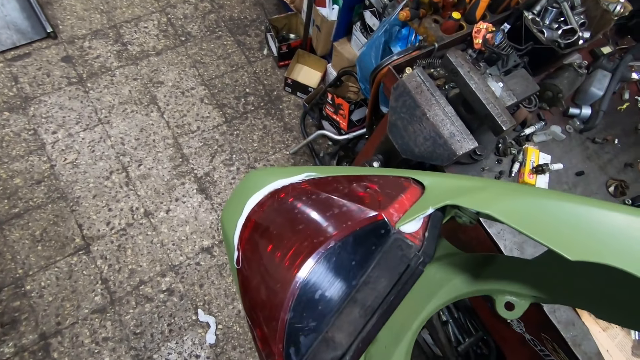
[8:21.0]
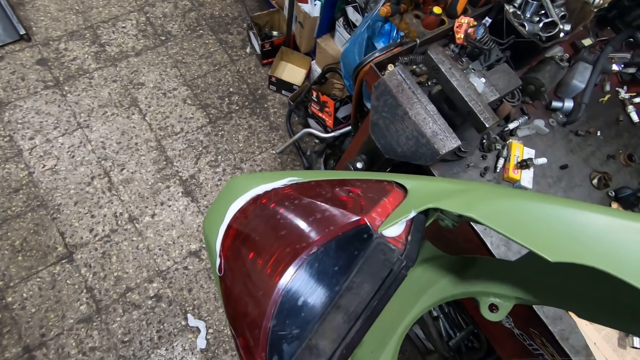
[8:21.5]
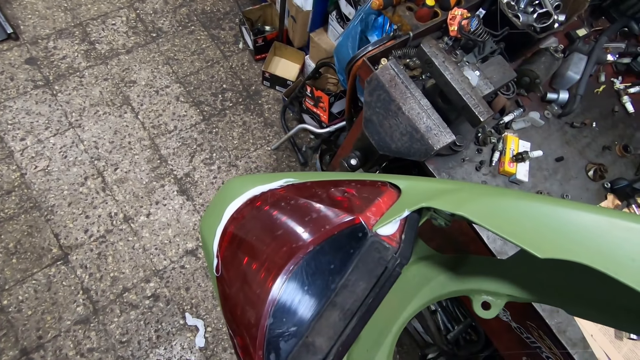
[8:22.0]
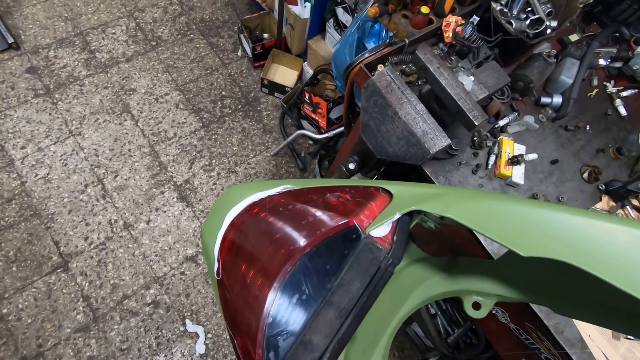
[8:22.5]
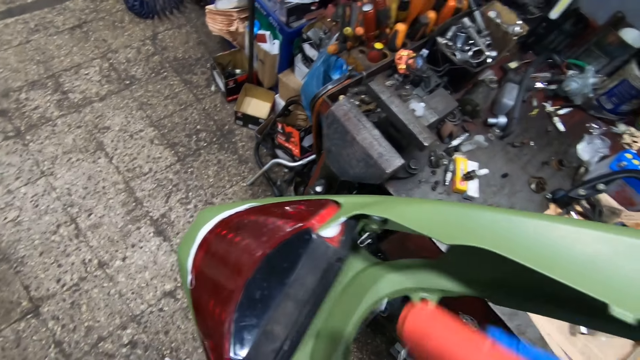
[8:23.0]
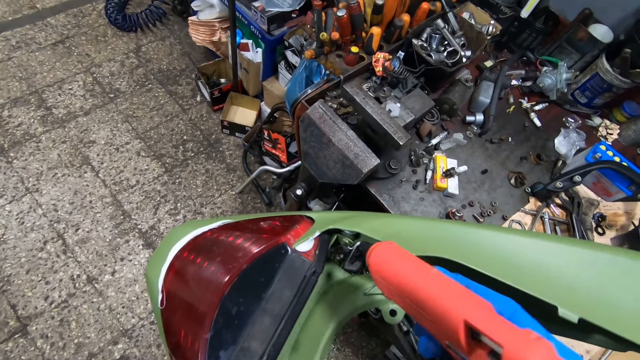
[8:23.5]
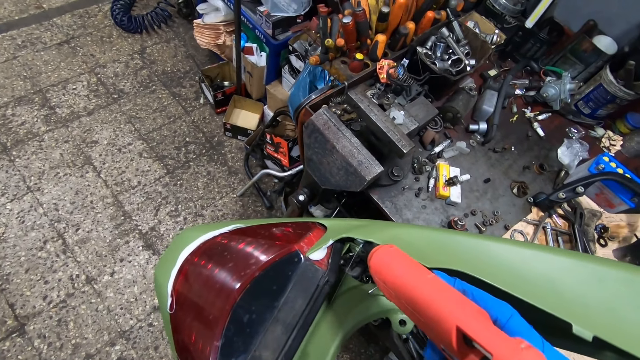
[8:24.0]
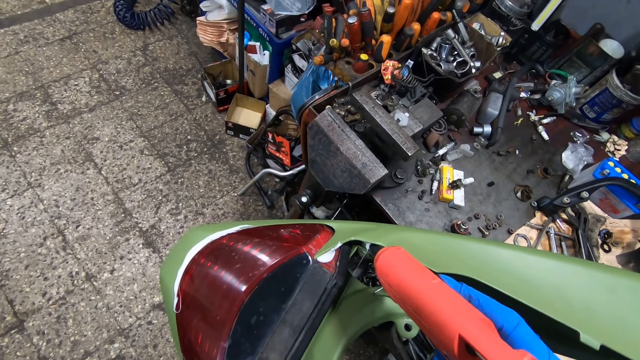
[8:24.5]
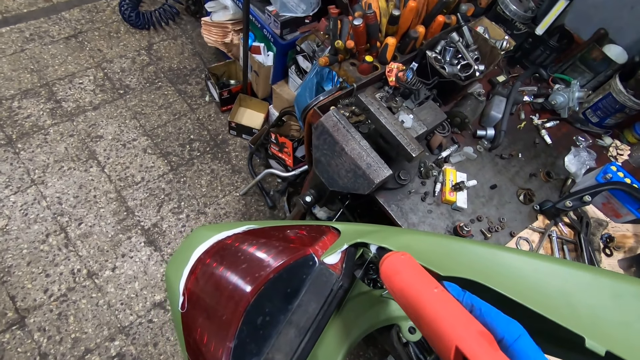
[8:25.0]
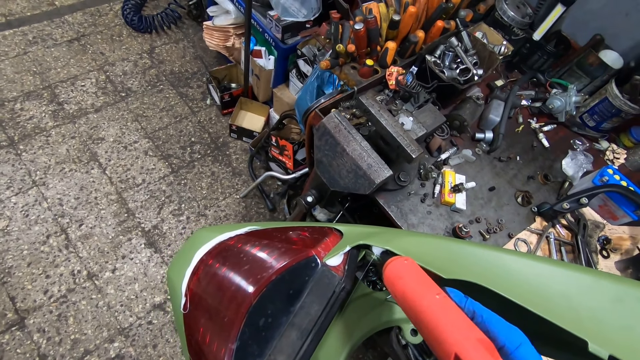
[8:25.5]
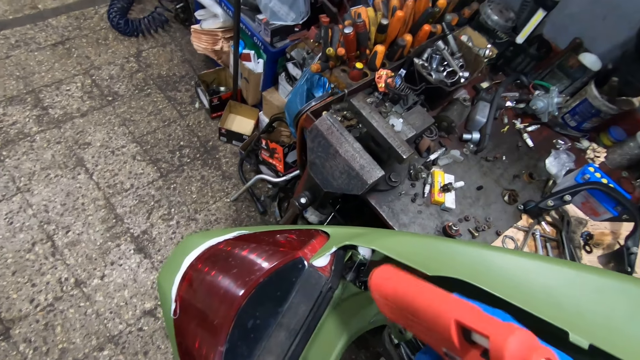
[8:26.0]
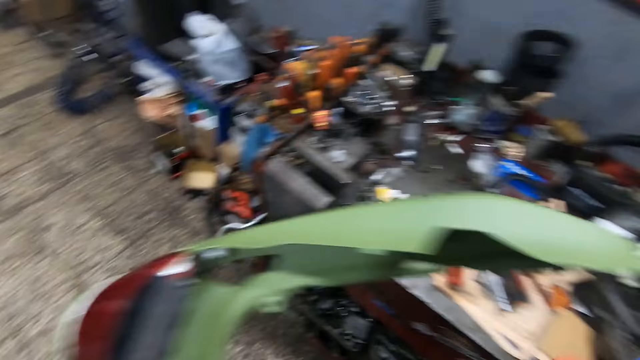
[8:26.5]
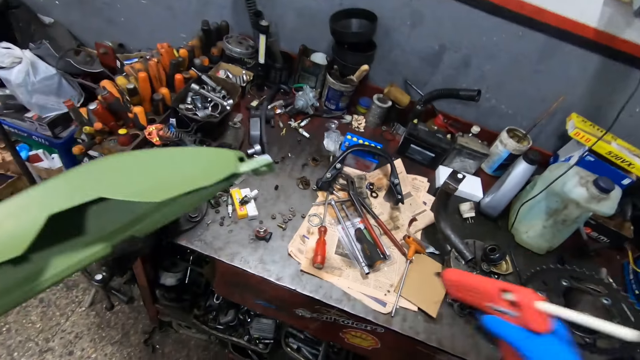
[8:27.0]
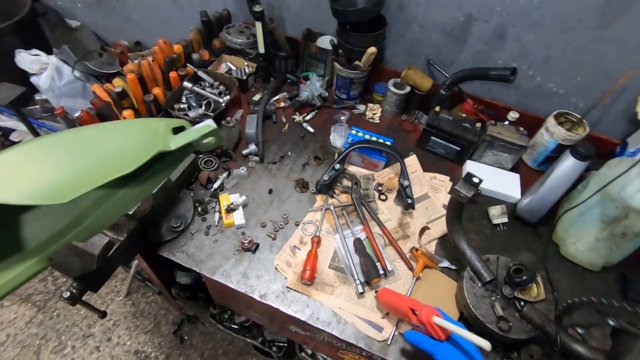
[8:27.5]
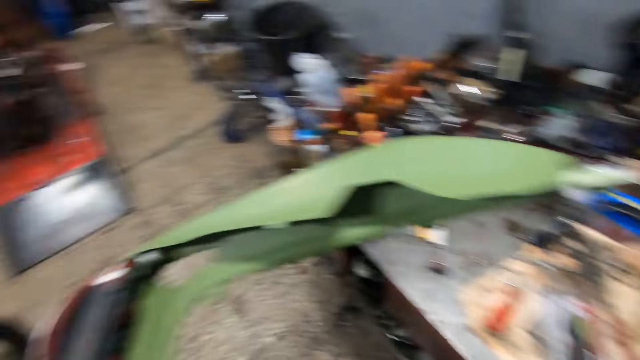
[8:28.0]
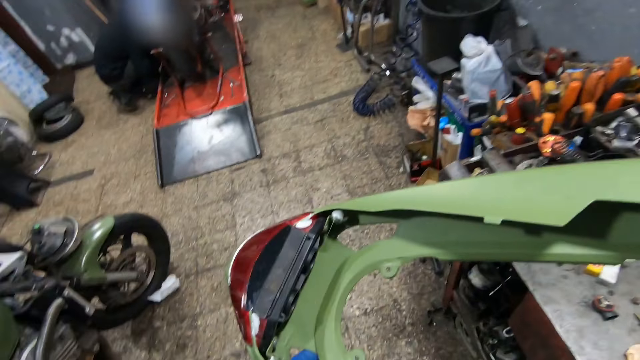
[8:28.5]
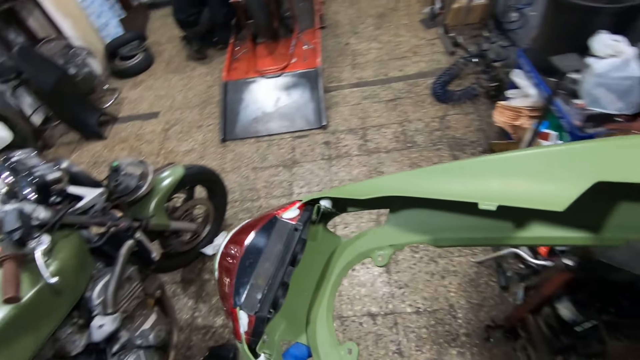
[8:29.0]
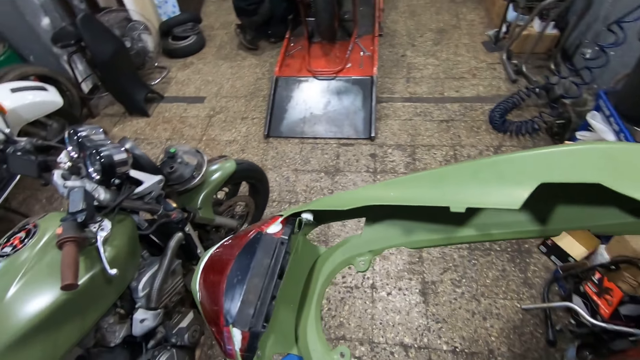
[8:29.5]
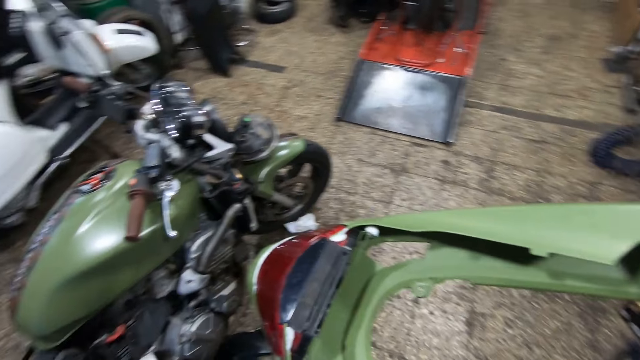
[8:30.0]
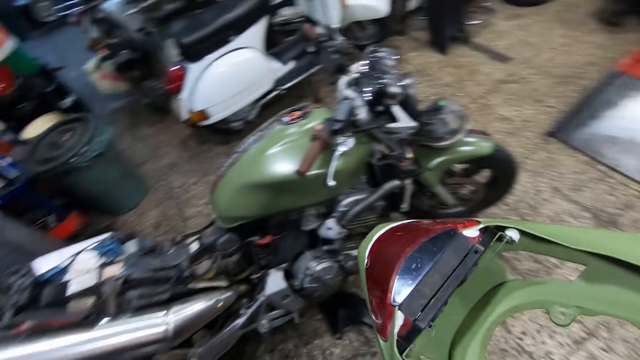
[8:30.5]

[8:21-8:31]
The camera wearer puts the glue gun in the plastic hood. He drops the glue gun on the table with his right hand.

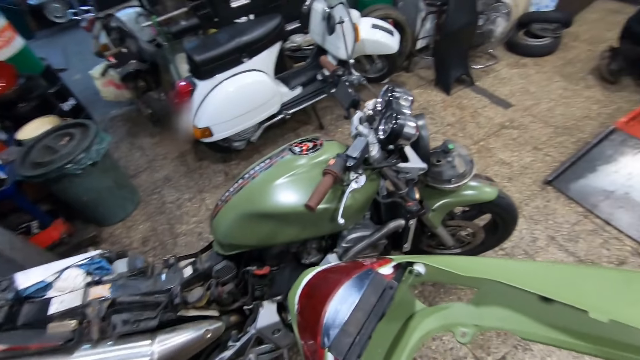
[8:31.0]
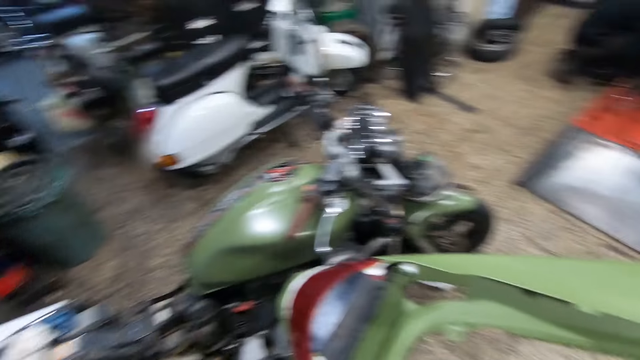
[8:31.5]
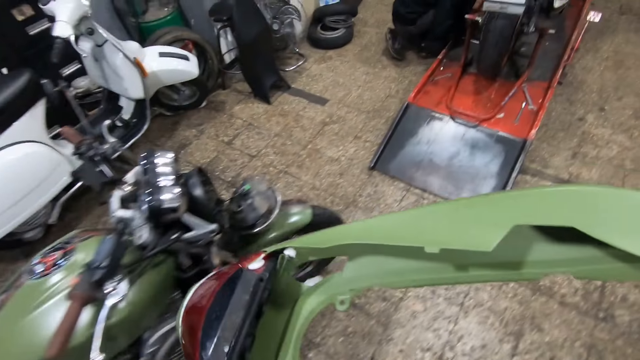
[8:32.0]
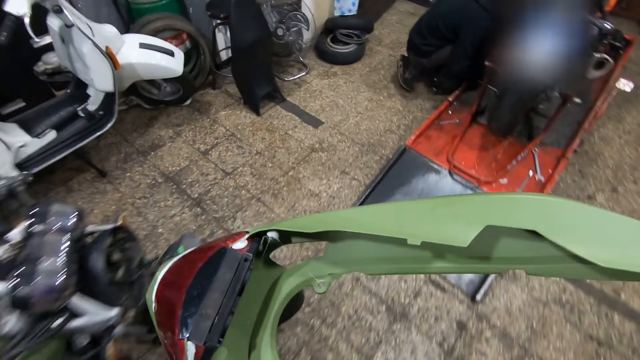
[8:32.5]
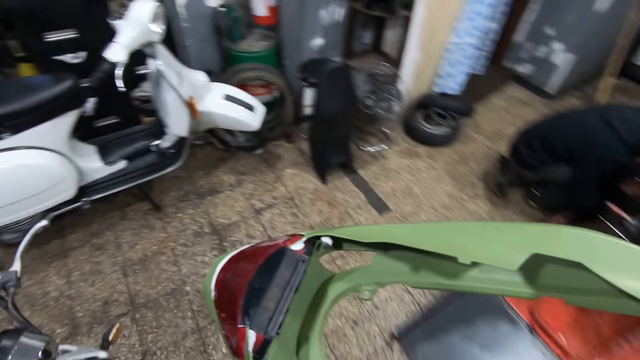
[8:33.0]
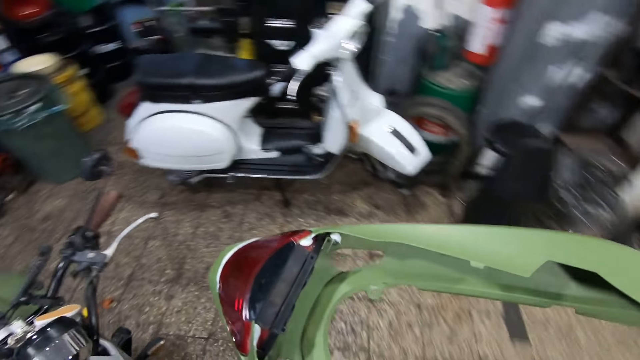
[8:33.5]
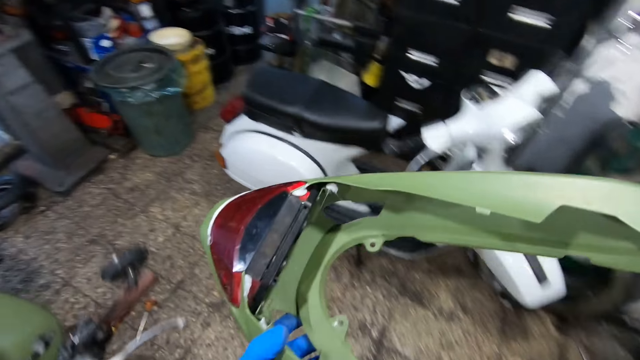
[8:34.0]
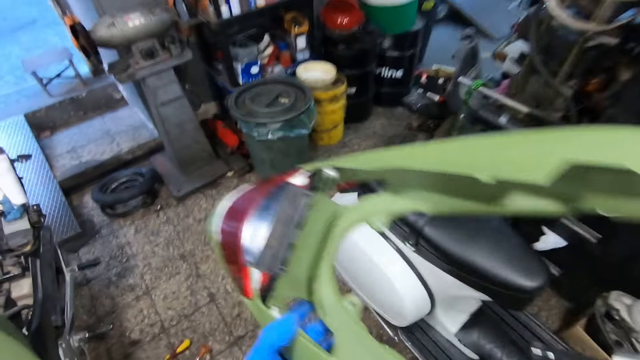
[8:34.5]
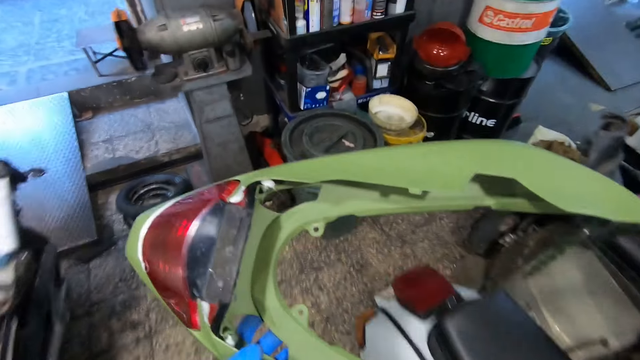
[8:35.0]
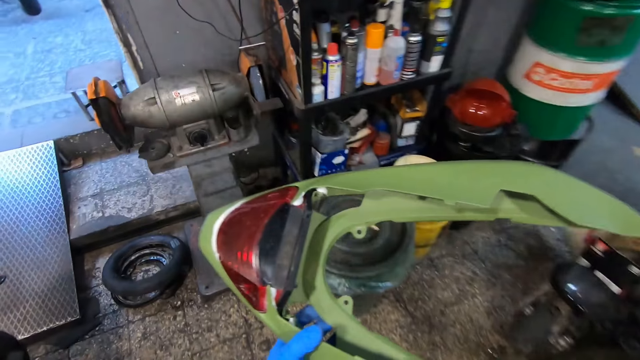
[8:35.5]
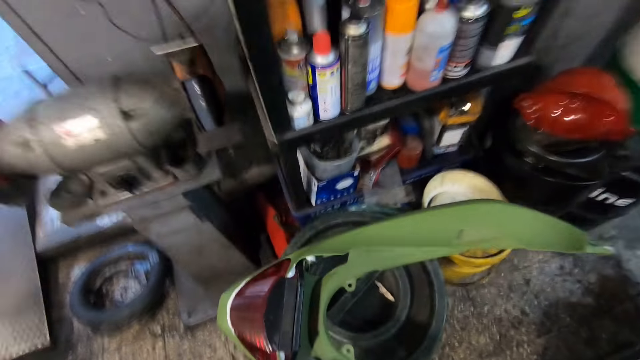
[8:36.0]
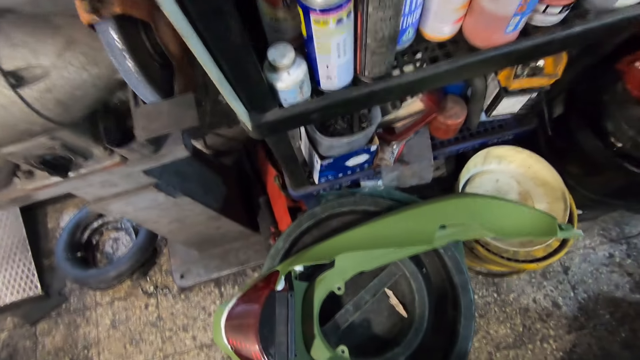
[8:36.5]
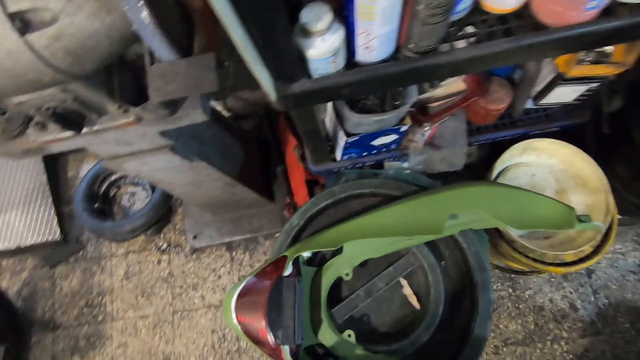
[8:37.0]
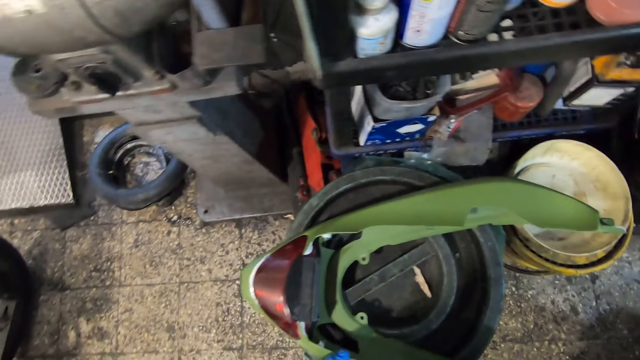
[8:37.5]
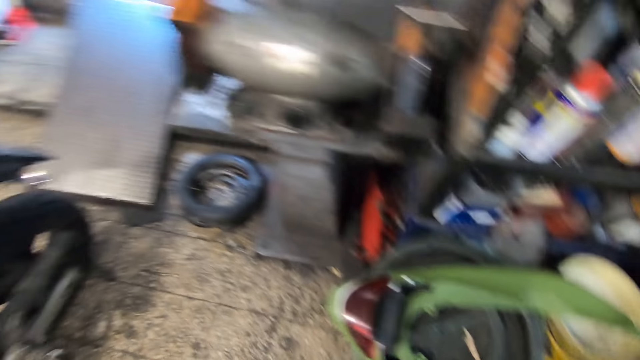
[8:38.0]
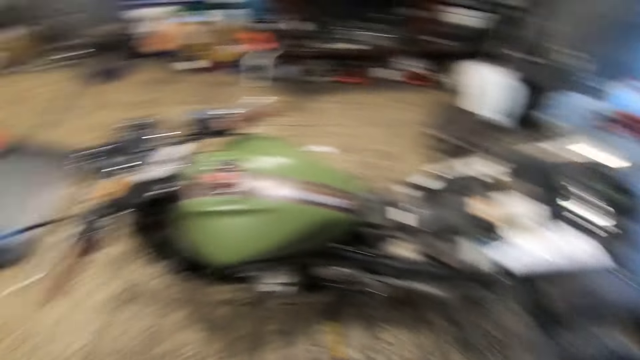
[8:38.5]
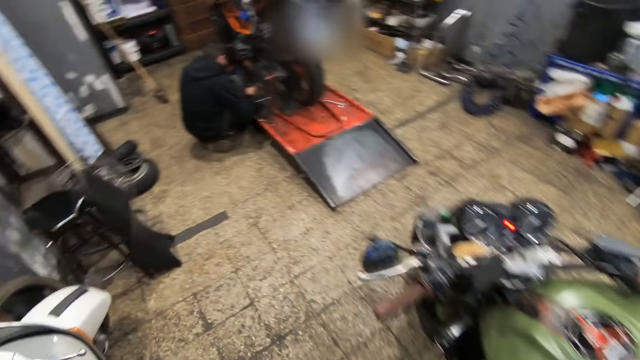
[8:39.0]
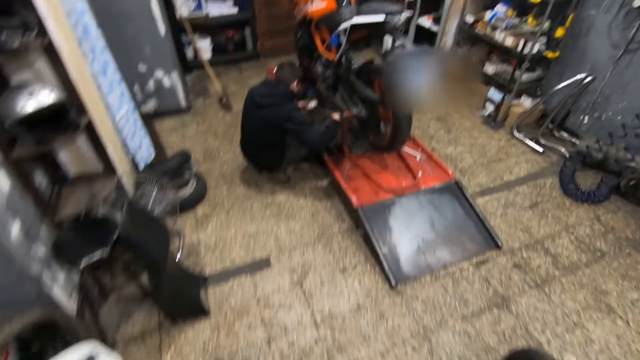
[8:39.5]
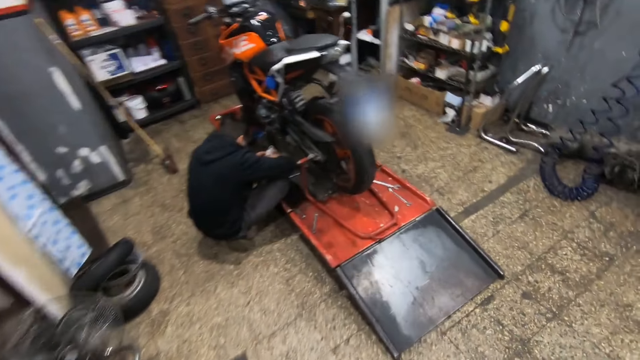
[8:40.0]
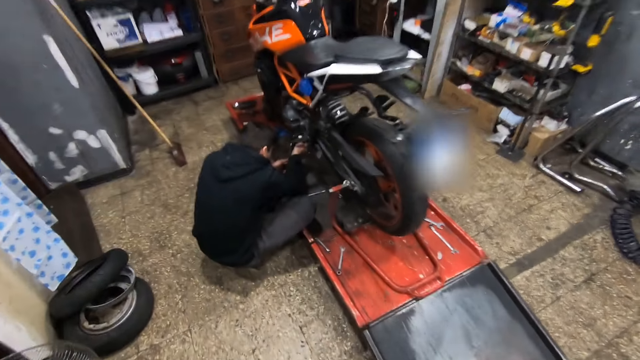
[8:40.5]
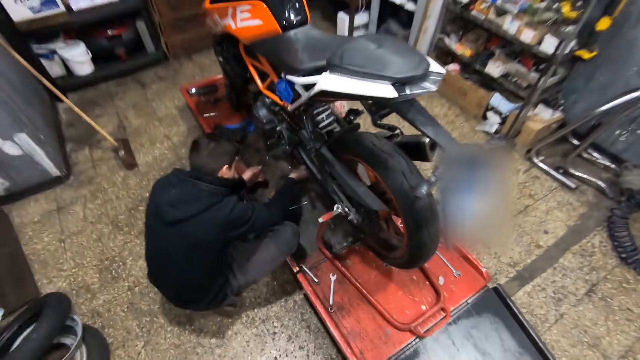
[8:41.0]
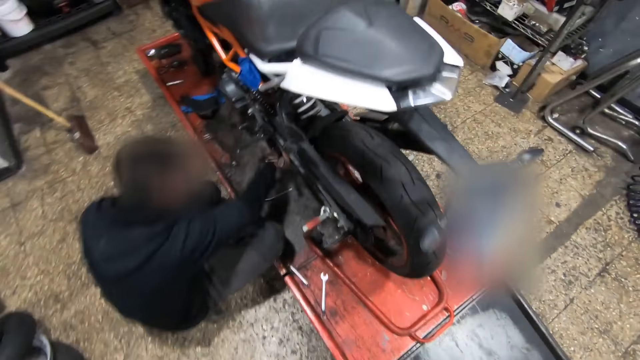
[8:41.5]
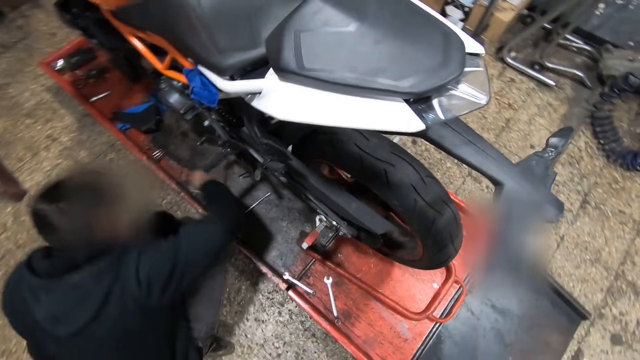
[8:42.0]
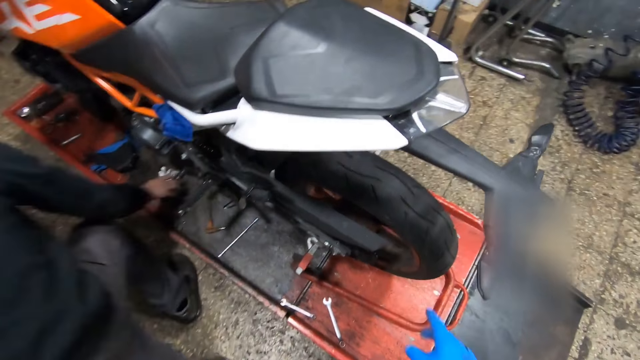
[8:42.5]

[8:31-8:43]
The camera wearer walks towards a bucket in the workshop. He drops the brake light case on the bucket with his left hand.
